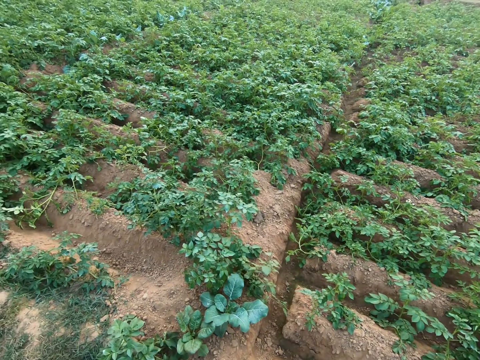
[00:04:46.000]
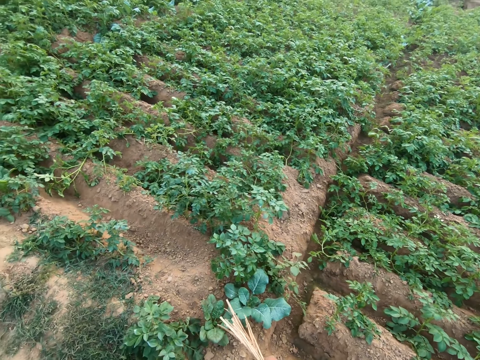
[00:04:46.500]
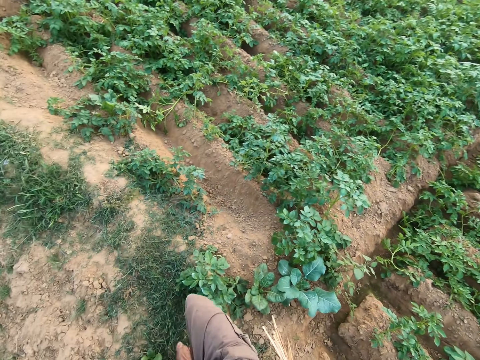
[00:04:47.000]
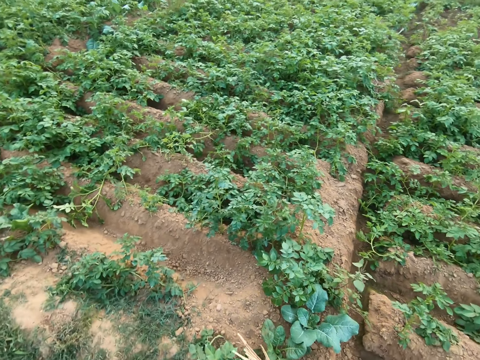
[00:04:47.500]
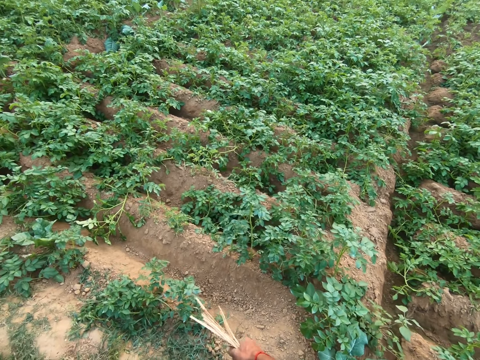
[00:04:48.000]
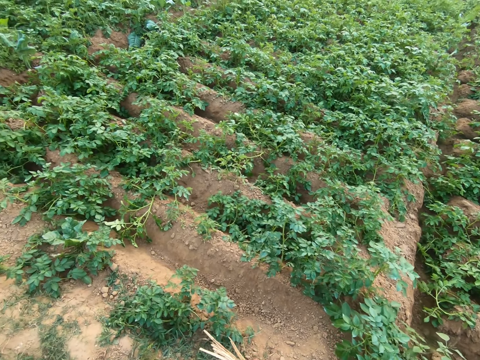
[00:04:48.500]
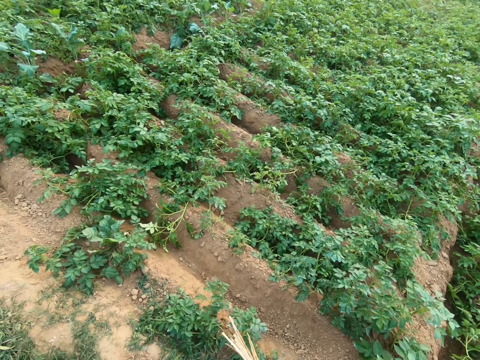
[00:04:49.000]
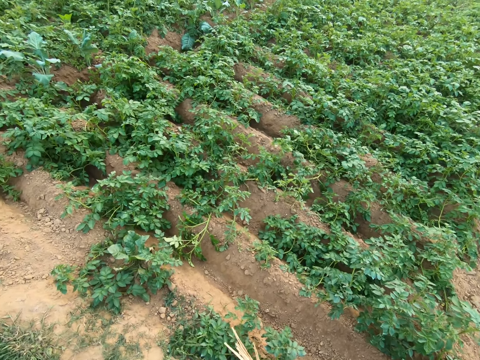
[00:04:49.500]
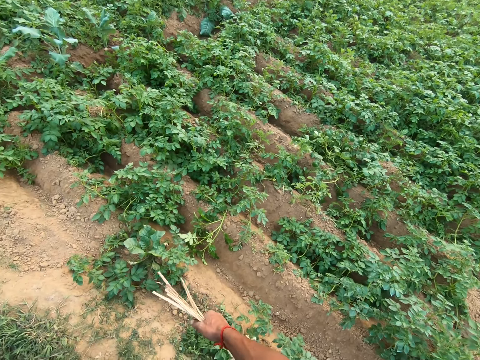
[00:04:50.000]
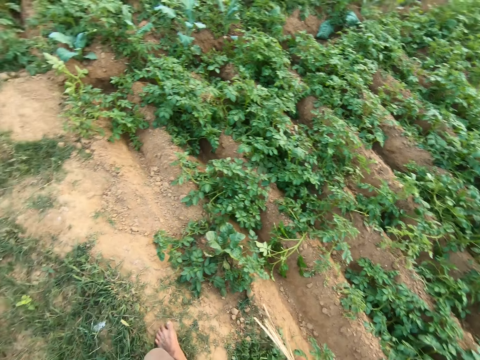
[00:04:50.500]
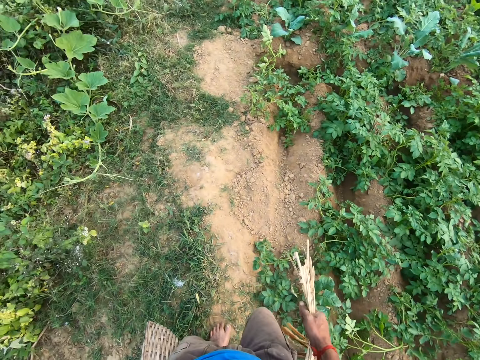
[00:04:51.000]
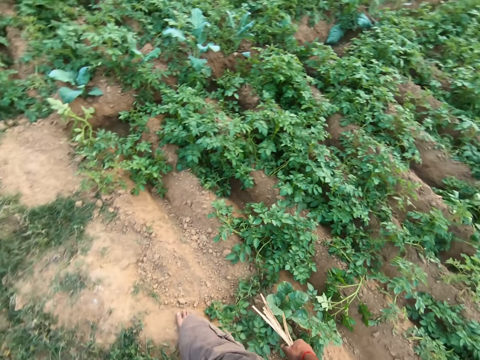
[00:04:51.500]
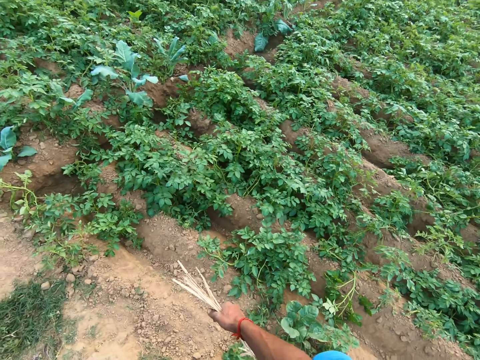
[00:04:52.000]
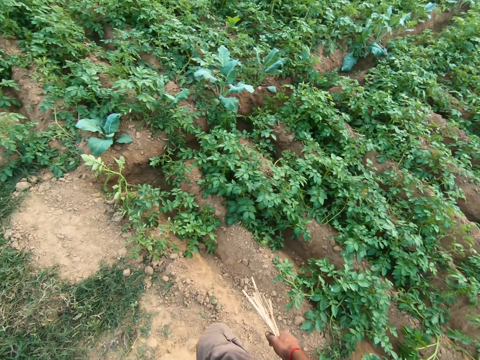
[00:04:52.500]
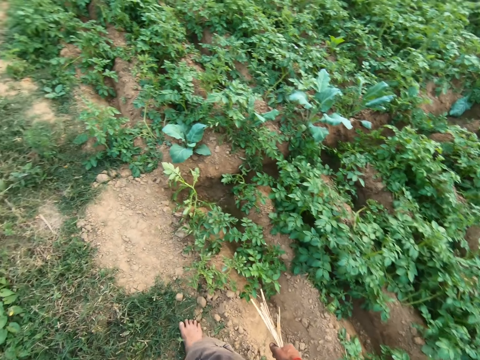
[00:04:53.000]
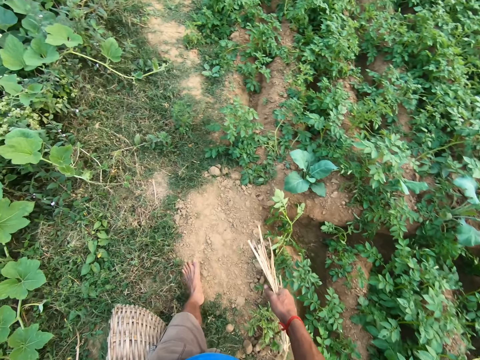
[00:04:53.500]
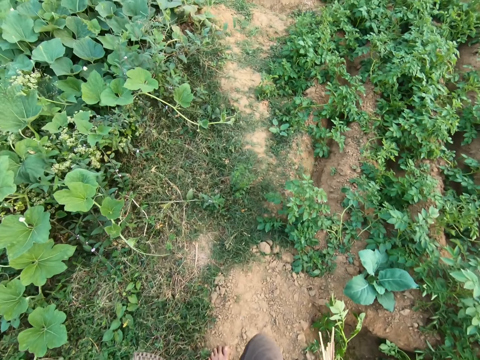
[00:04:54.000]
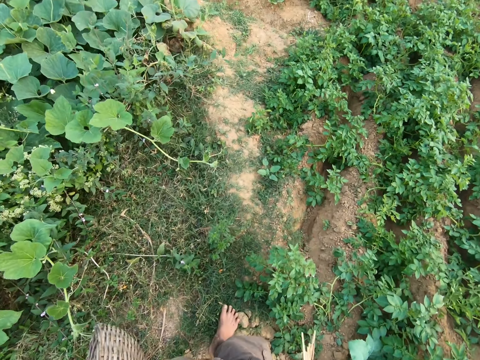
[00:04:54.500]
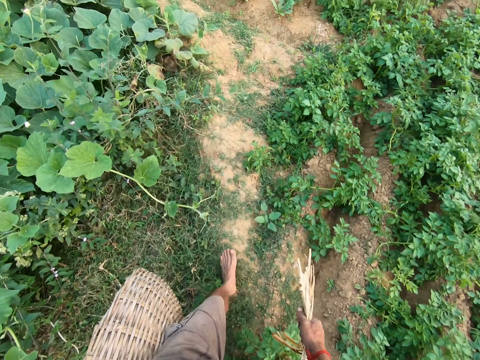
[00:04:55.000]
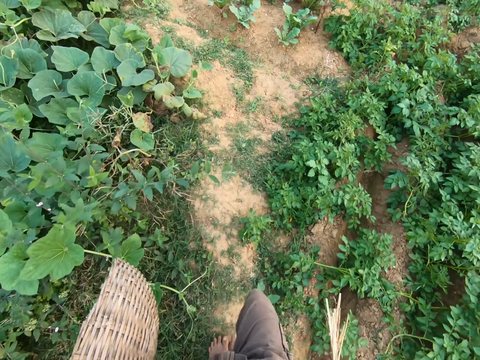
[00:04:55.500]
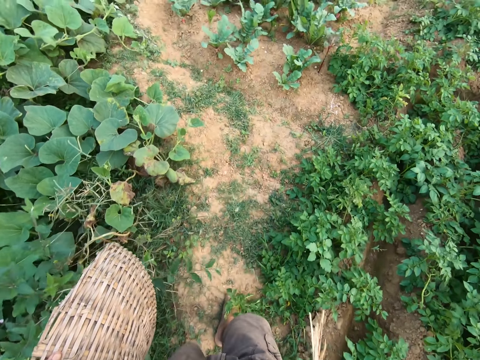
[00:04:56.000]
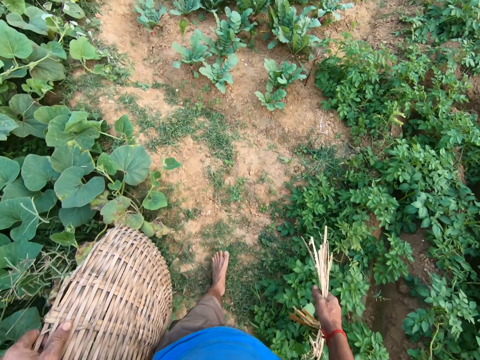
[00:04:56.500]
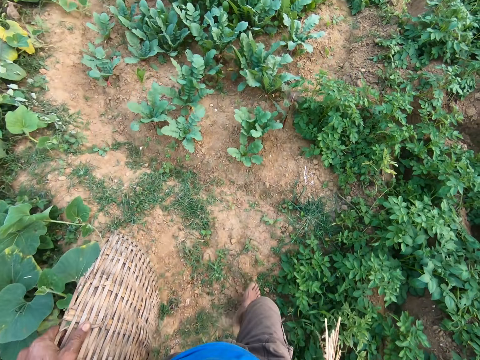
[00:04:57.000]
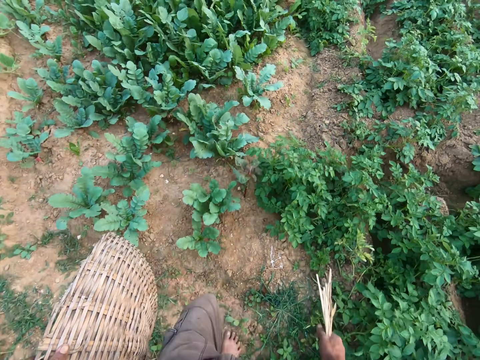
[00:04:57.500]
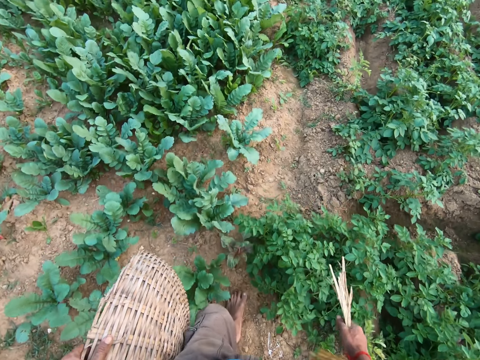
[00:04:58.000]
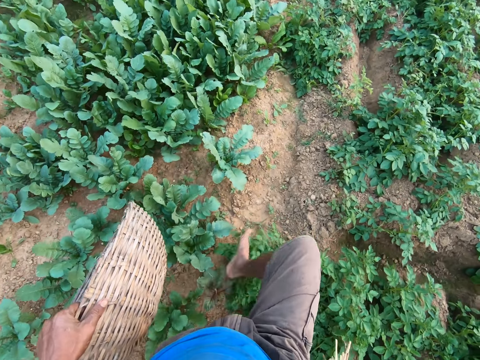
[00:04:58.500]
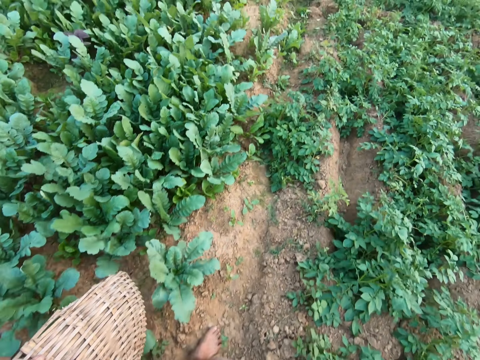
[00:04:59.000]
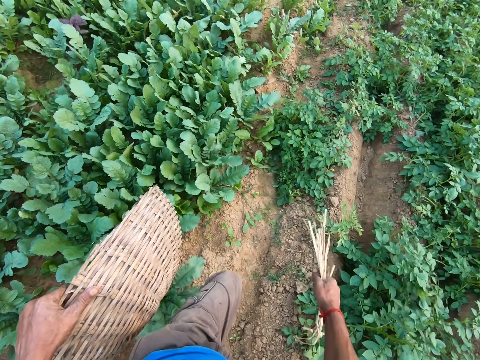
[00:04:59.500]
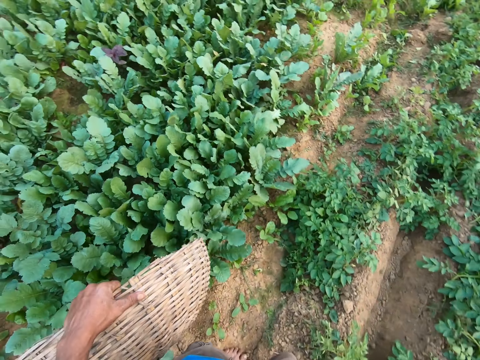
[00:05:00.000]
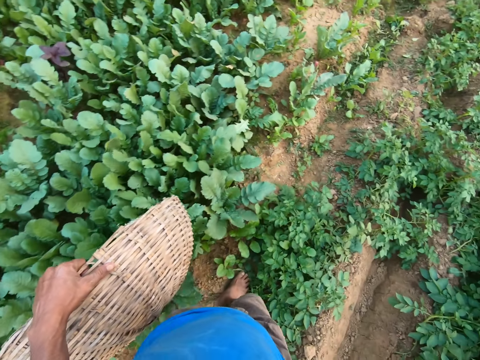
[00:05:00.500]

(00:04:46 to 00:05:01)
The camera wearer steps forward. They look around. They walk around in the field.

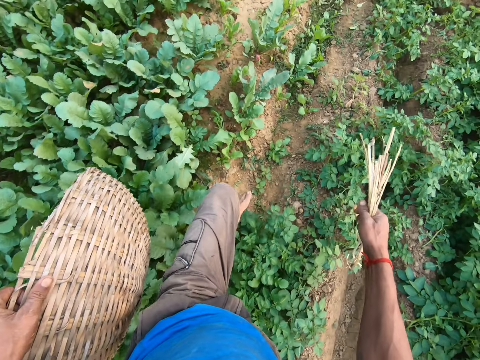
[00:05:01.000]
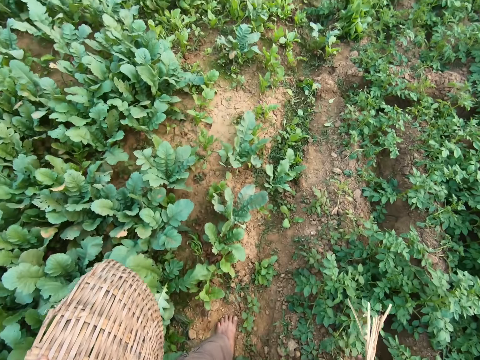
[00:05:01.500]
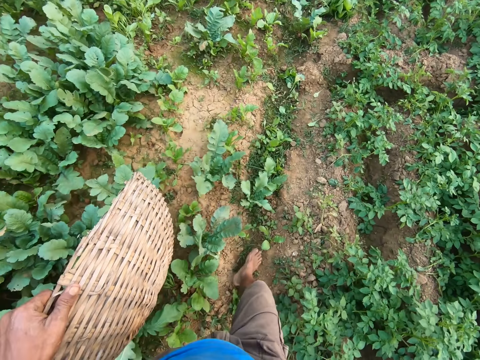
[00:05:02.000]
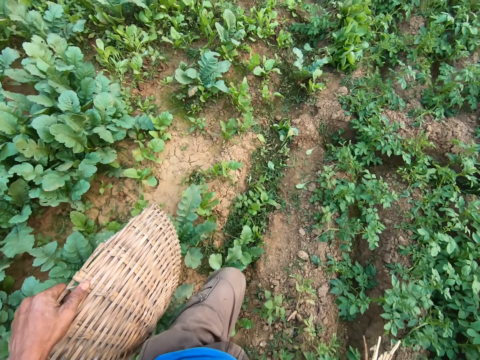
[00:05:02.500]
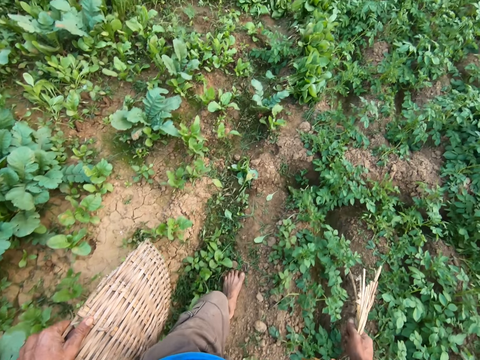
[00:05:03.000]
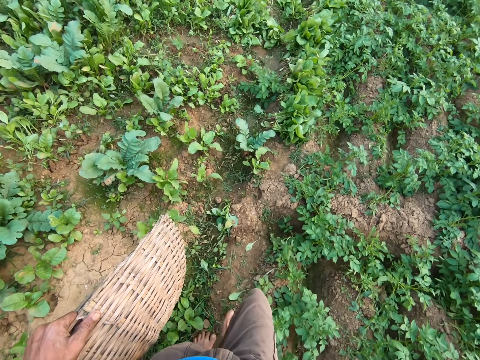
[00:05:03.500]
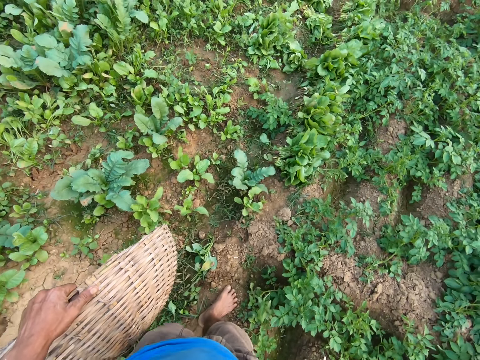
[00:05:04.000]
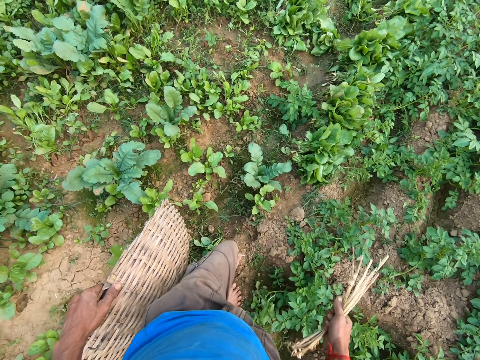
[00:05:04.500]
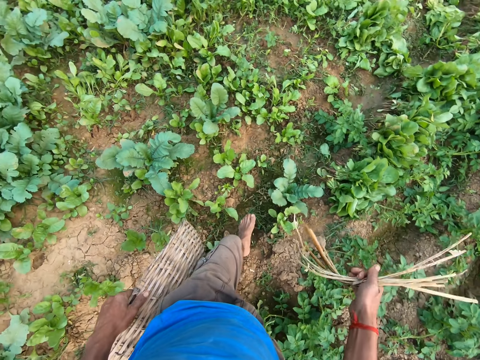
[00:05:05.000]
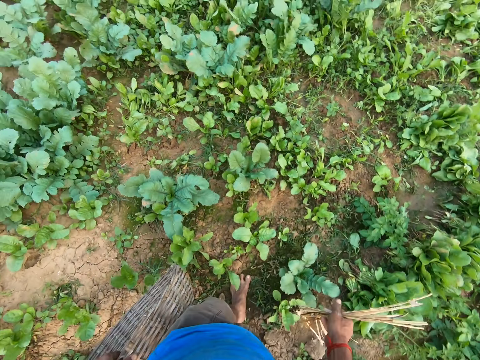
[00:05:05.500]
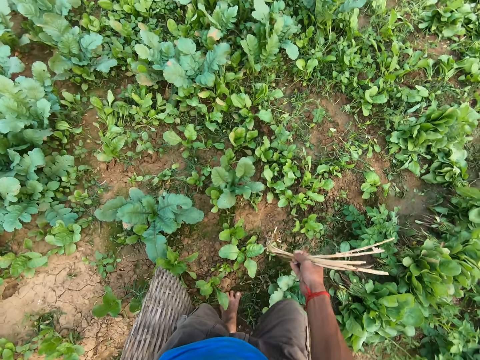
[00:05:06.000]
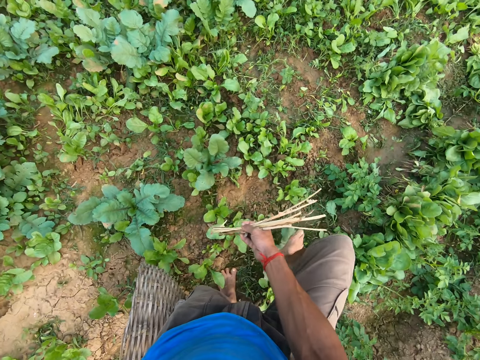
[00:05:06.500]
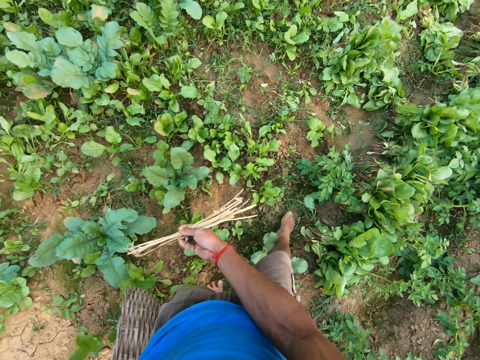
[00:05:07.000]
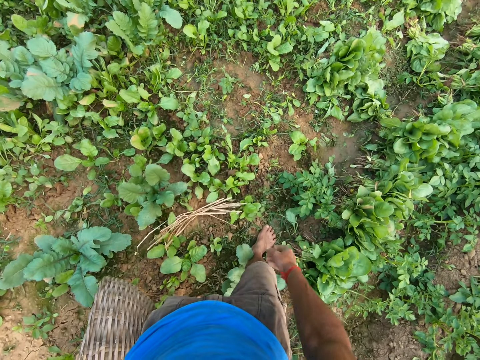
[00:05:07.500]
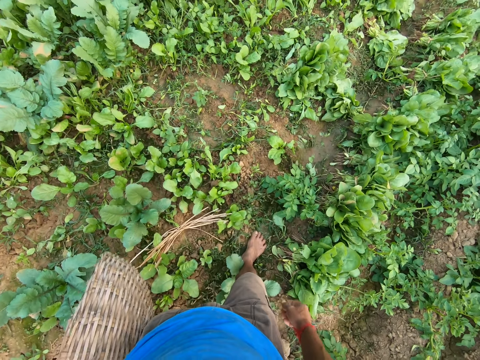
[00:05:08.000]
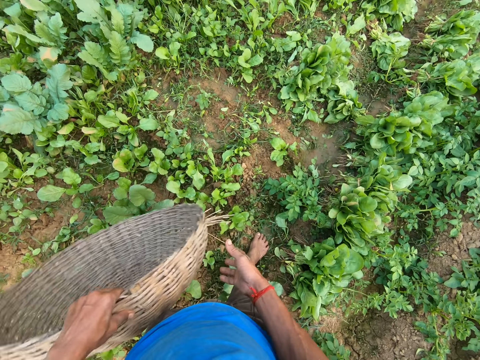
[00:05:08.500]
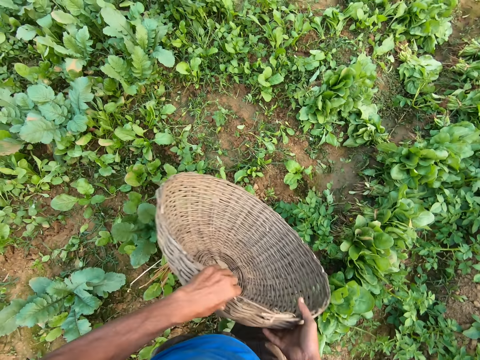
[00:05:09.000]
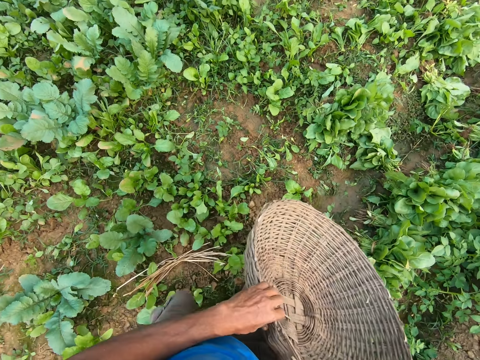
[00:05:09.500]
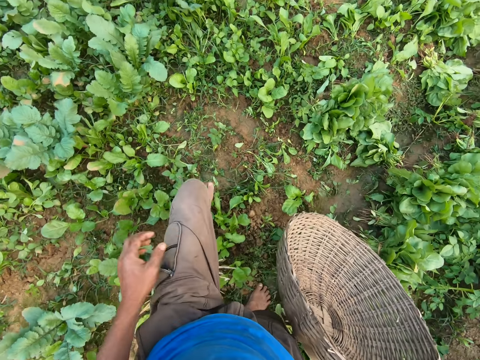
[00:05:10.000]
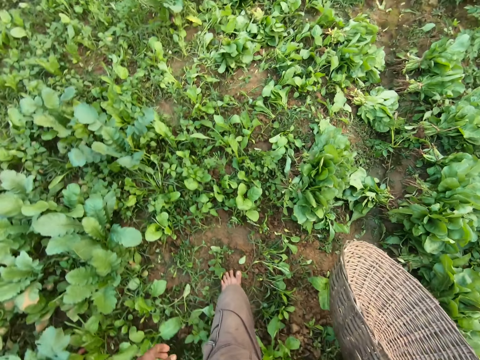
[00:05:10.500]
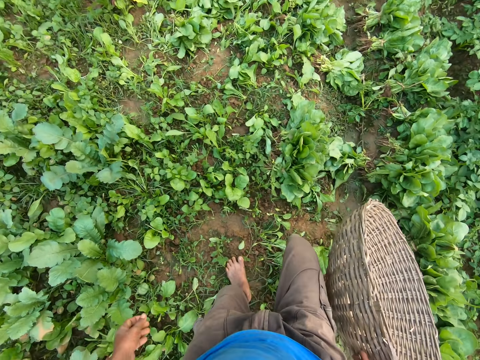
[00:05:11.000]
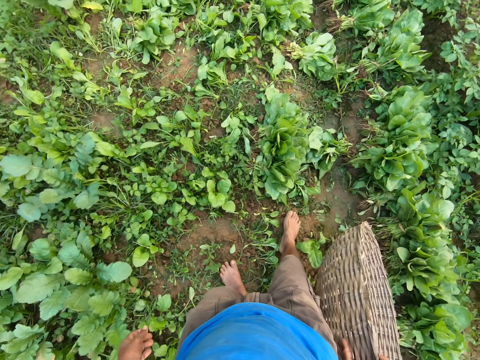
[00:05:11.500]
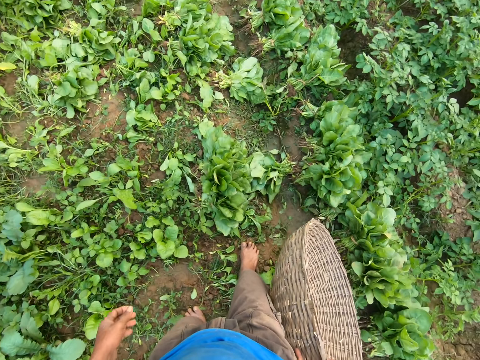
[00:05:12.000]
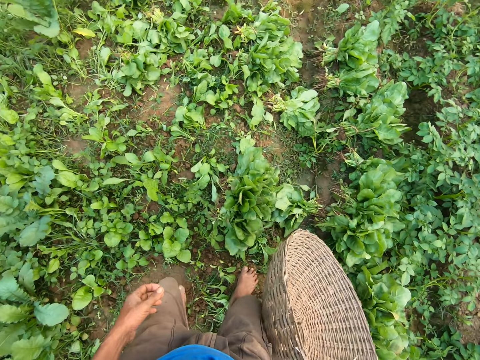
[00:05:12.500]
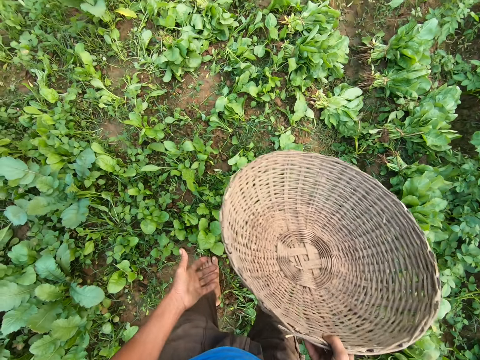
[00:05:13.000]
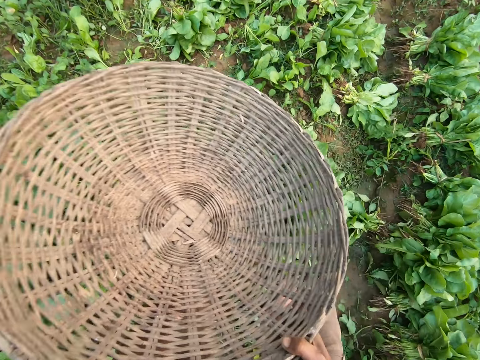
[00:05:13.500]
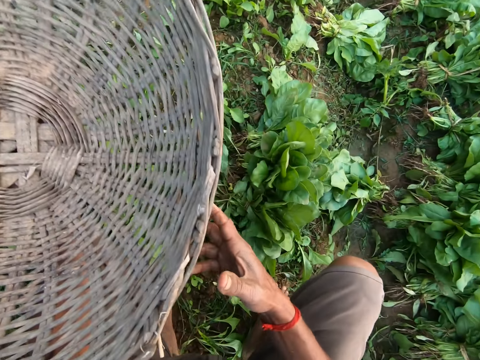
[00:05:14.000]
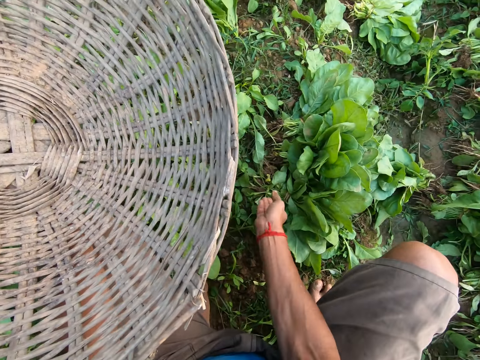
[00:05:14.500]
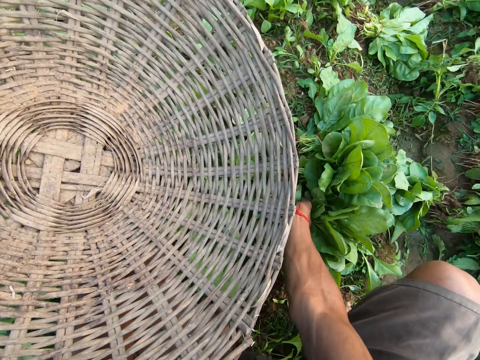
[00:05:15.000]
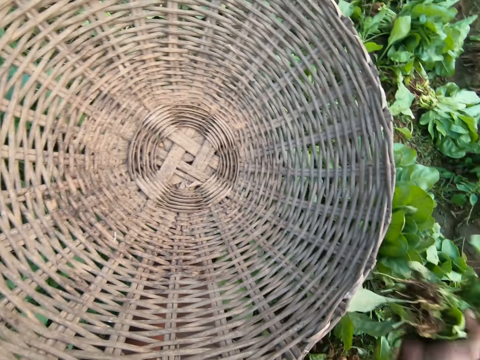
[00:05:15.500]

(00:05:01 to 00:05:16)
The camera wearer drops the basket splint in his right hand on the ground. He passes the basket in his left hand to his right hand. He walks a little. He converses. He passes the basket in his right hand to his left hand. He picks a green vegetable, kale, on the ground with his right hand.
